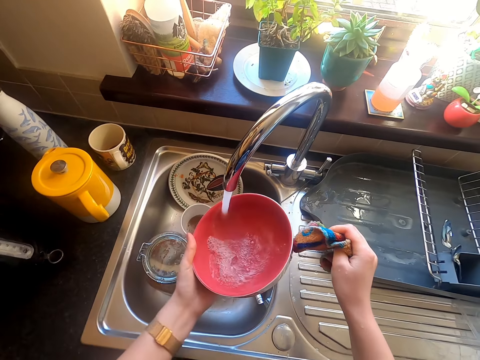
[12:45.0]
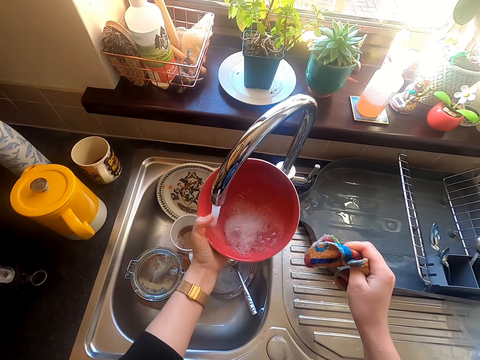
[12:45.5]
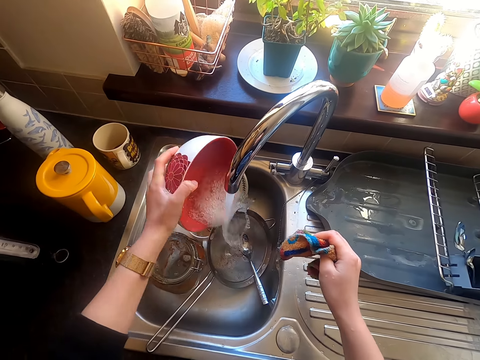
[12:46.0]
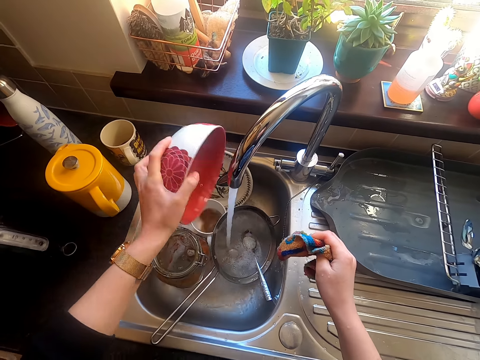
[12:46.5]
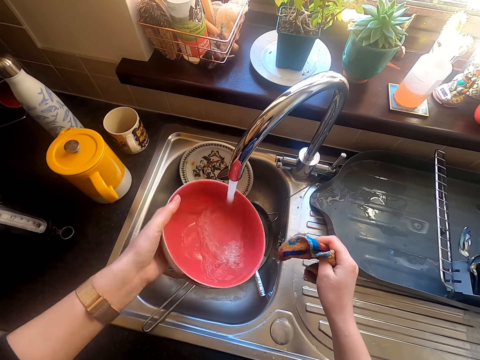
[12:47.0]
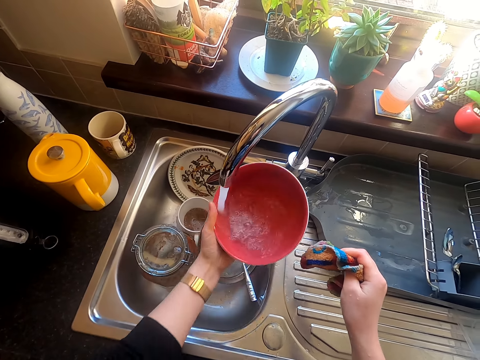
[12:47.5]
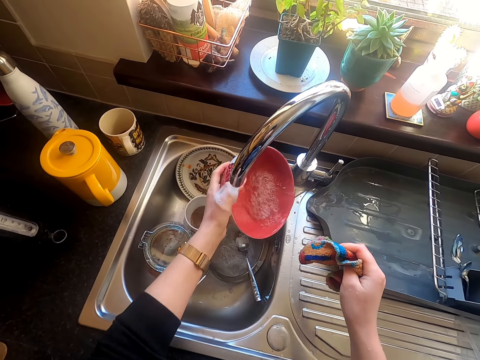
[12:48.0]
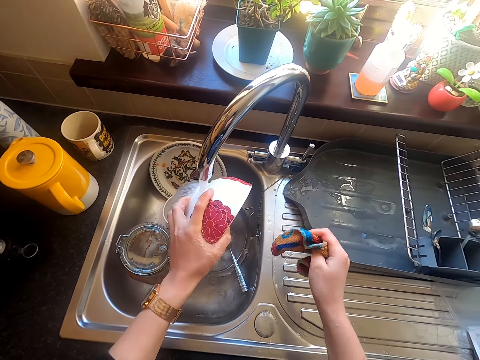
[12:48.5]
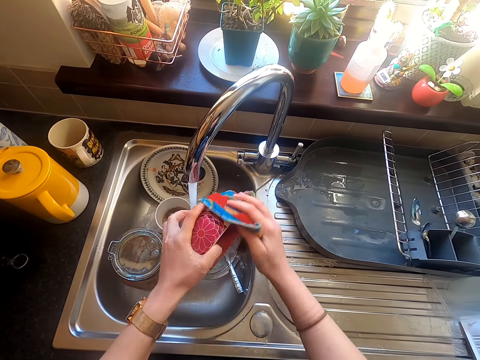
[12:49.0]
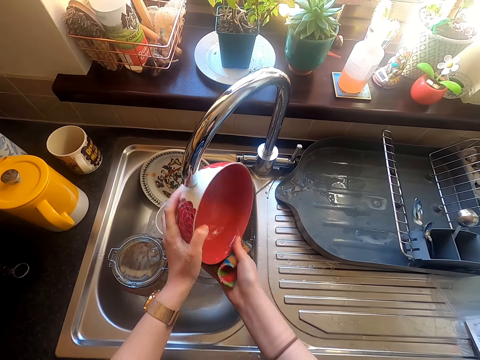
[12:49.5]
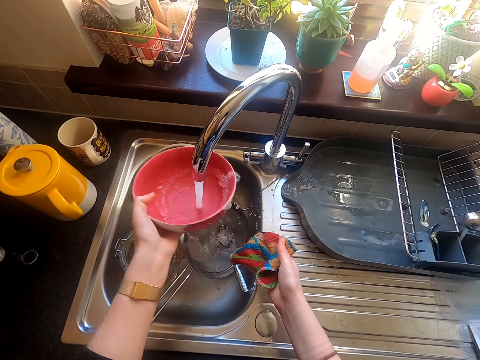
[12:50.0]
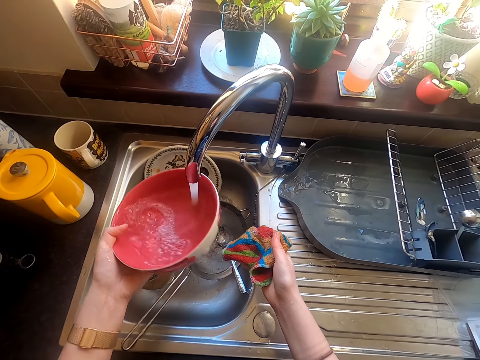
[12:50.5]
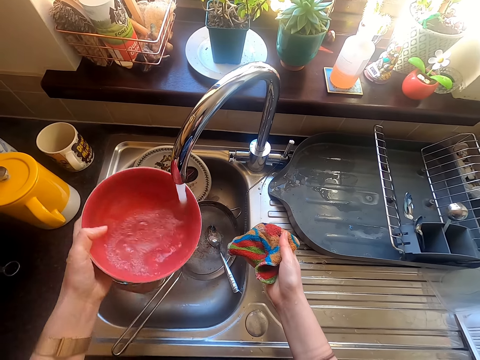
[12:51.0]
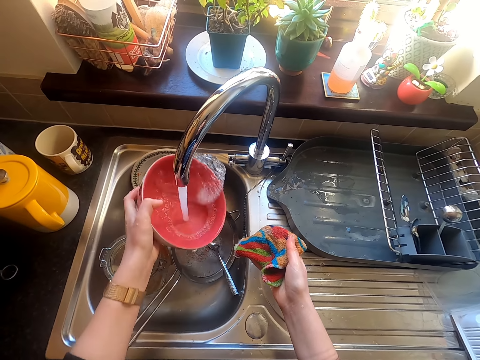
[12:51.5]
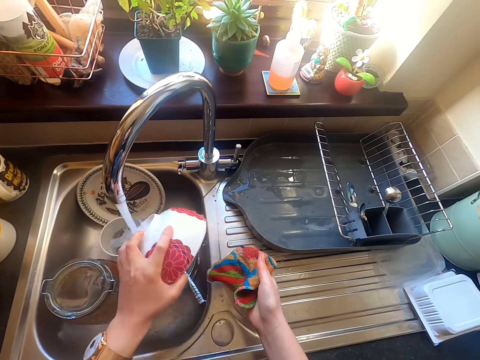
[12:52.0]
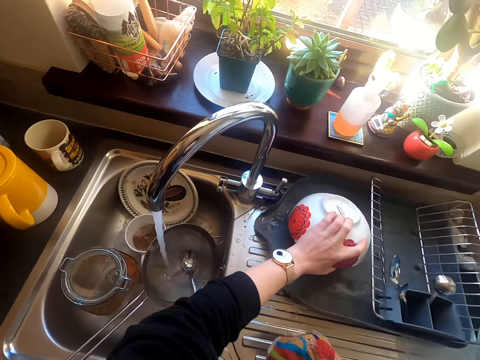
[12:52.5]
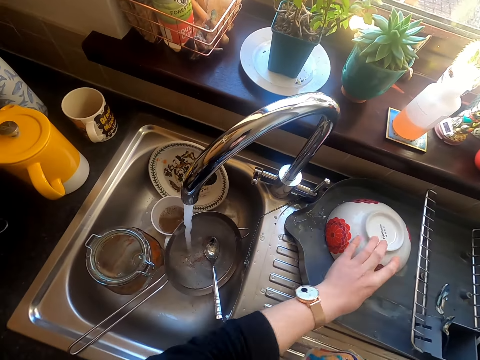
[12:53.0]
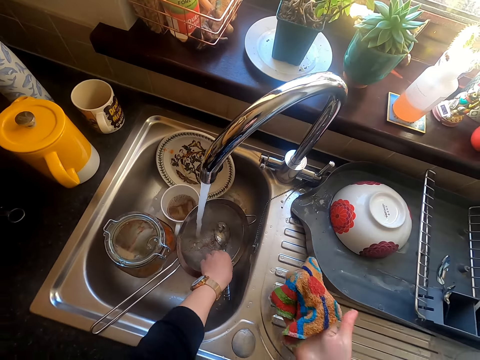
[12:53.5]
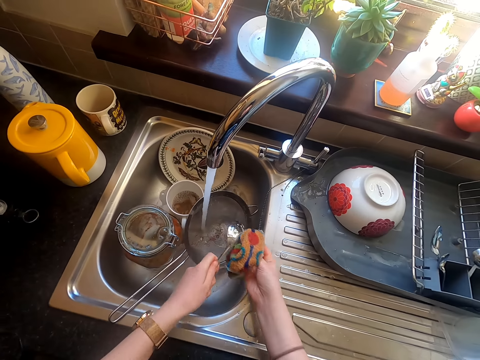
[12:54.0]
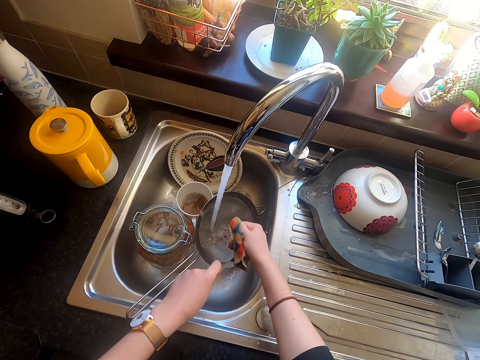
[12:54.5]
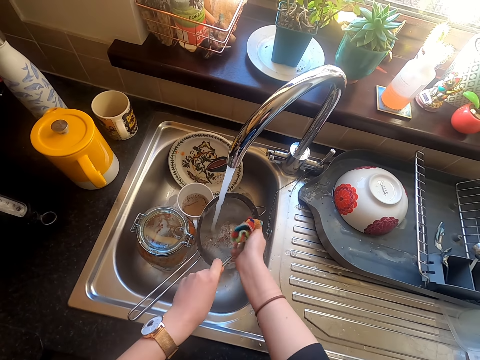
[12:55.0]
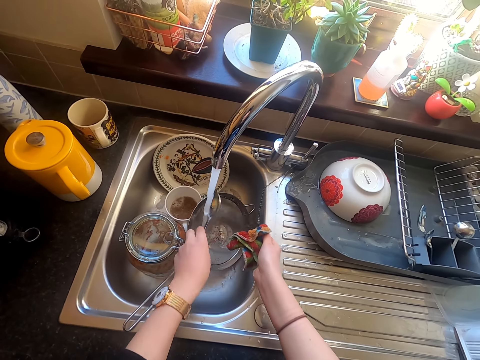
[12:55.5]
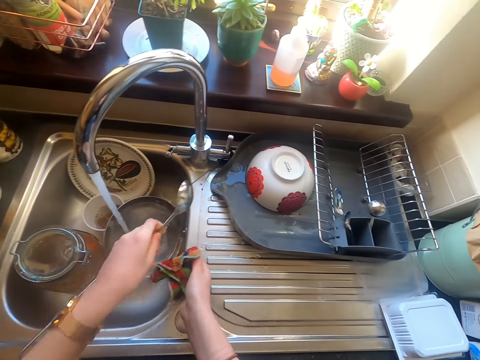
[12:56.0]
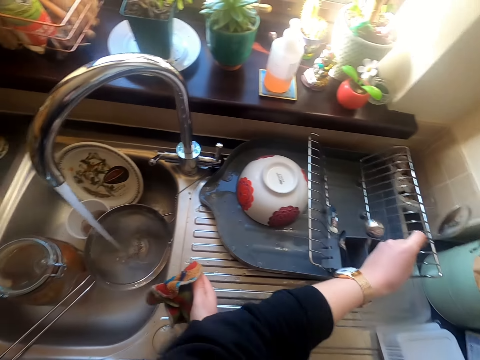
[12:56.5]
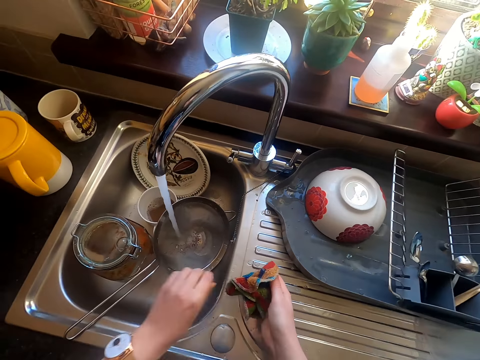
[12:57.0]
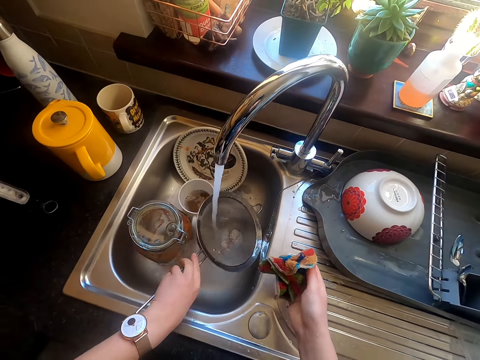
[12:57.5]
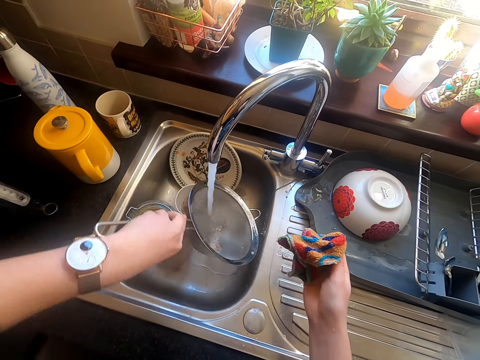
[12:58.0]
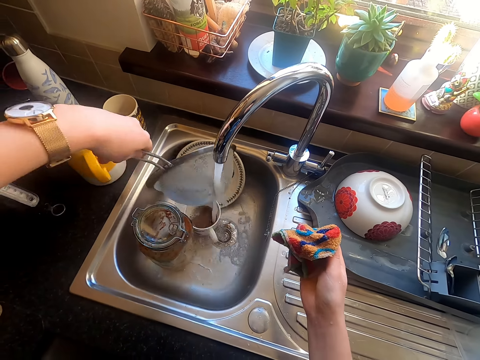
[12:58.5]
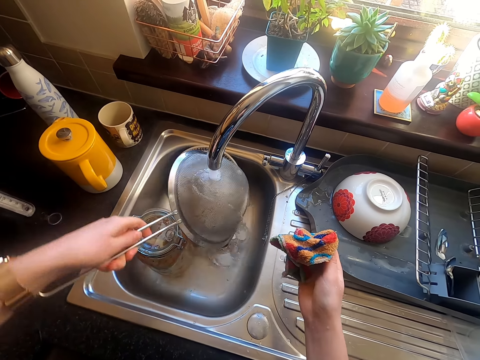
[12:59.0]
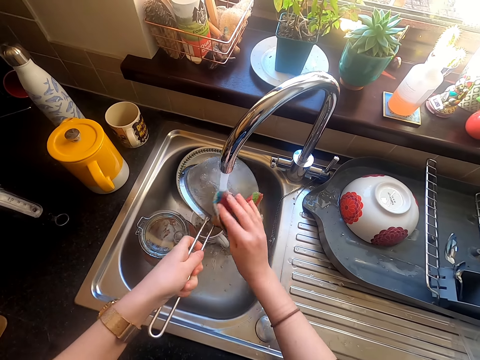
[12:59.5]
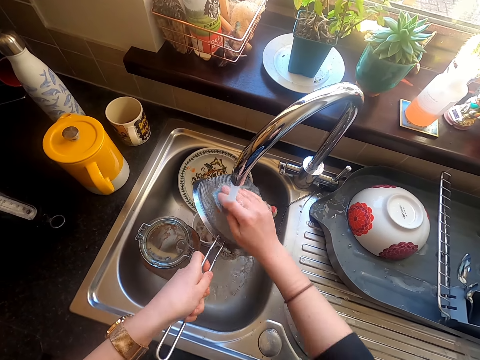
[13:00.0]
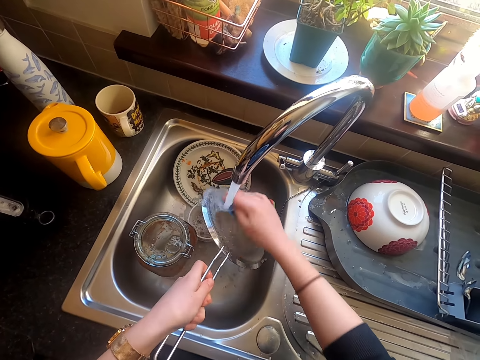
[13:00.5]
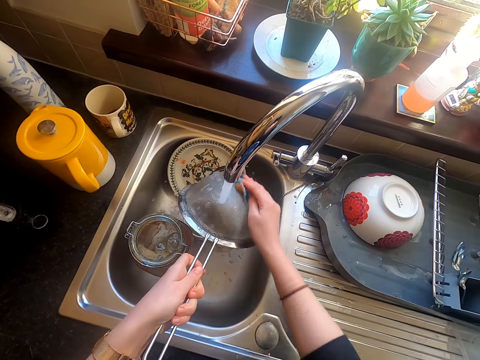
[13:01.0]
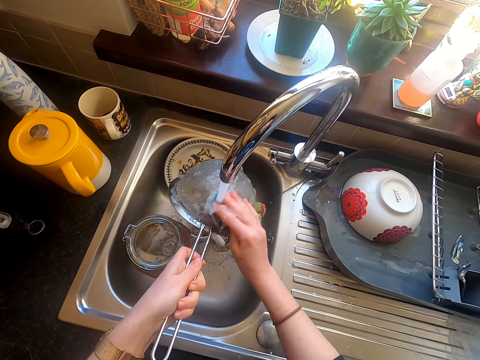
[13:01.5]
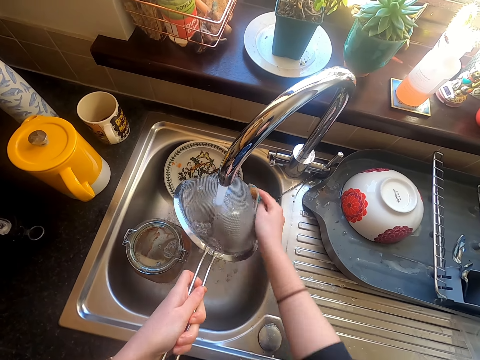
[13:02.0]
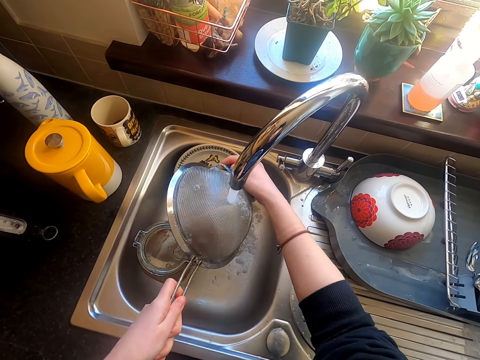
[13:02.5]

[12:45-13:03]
The camera wearer rinses the bowl in the tap. They wash the bowl in the tap. They place the bowl in a utensil rack. They wash the spoon in the sink. They place the spoon on the utensil rack. They wash the sieve in the sink with a washing towel.

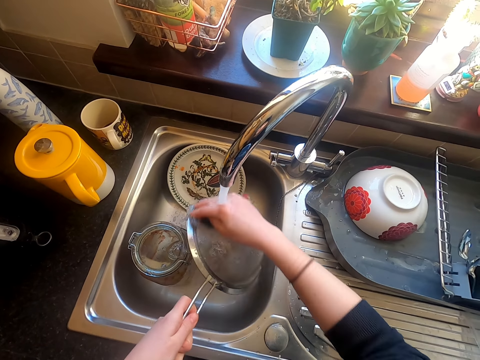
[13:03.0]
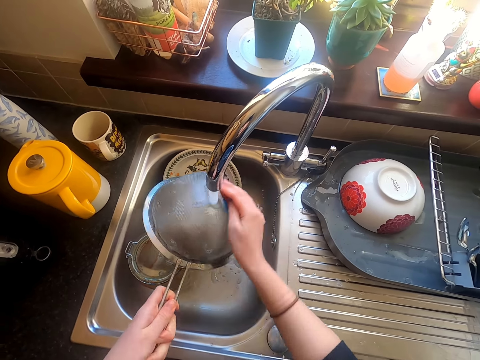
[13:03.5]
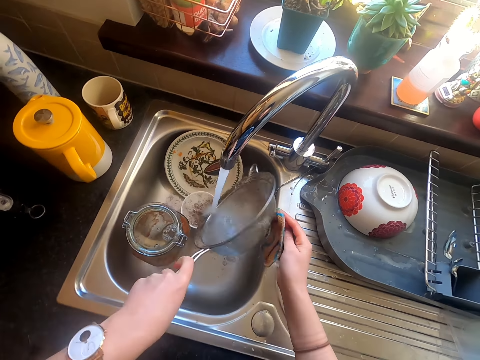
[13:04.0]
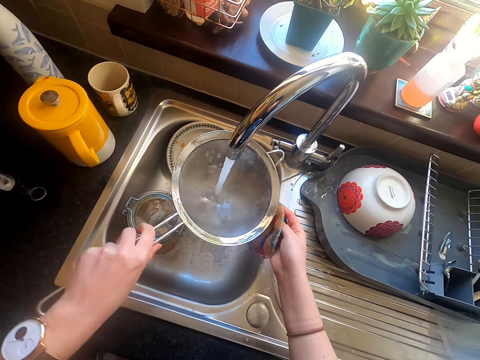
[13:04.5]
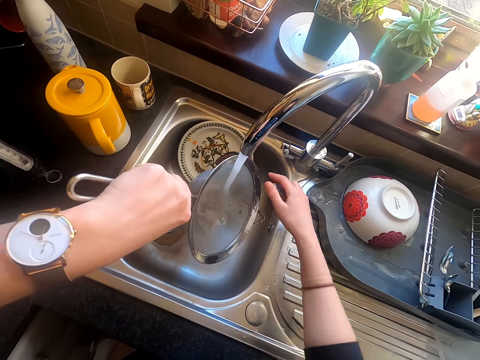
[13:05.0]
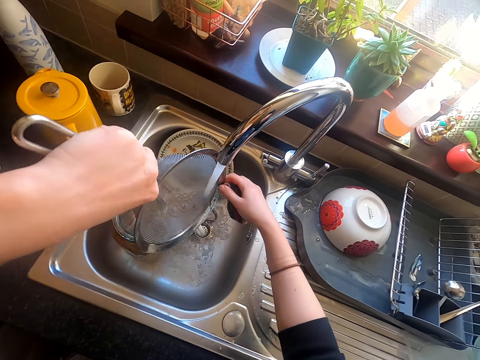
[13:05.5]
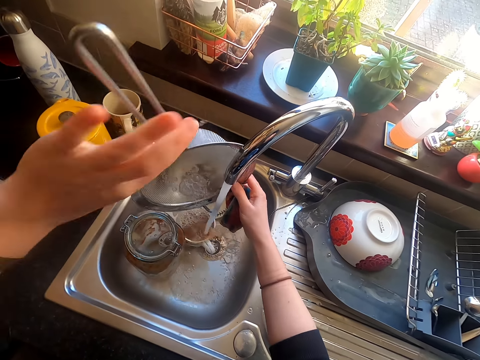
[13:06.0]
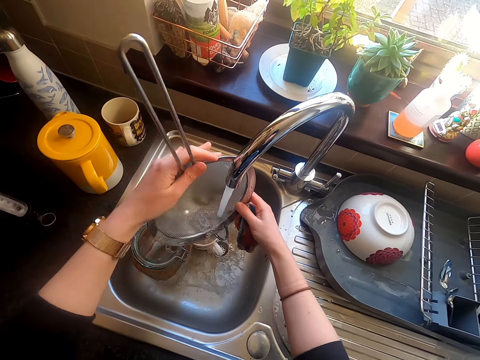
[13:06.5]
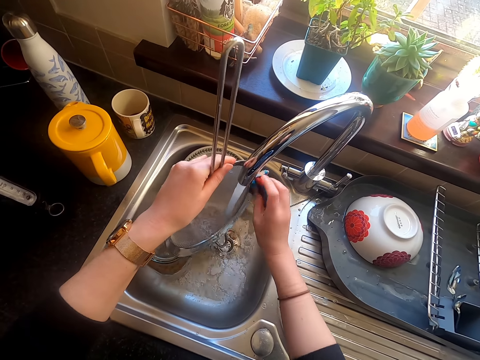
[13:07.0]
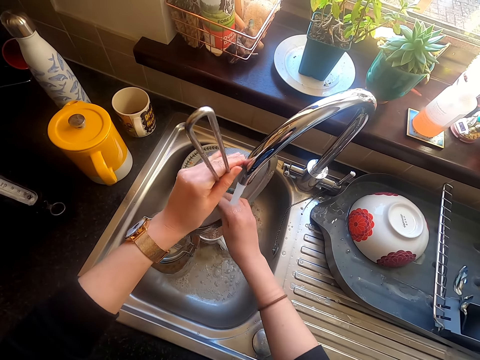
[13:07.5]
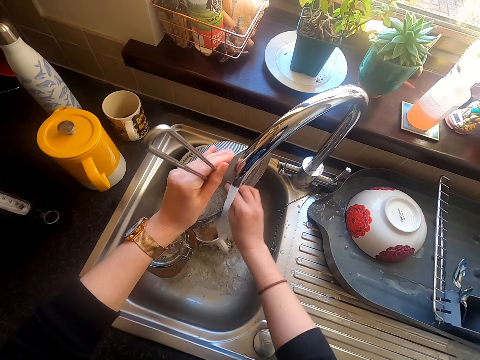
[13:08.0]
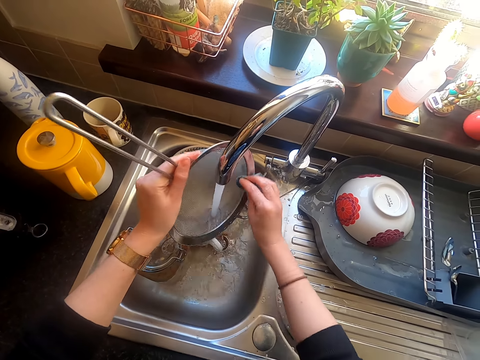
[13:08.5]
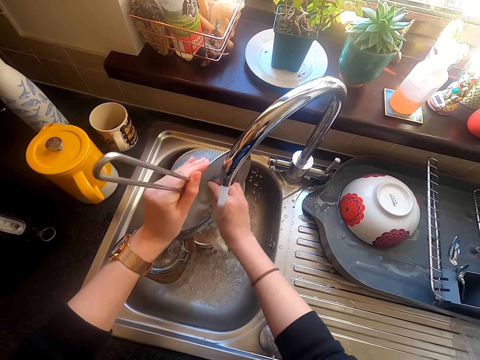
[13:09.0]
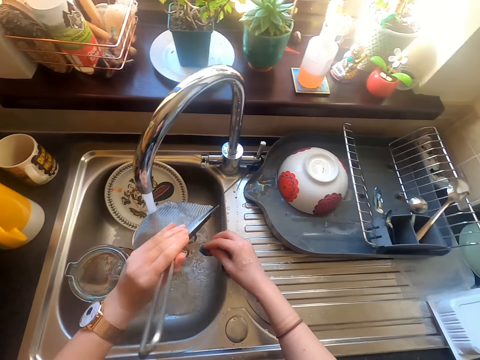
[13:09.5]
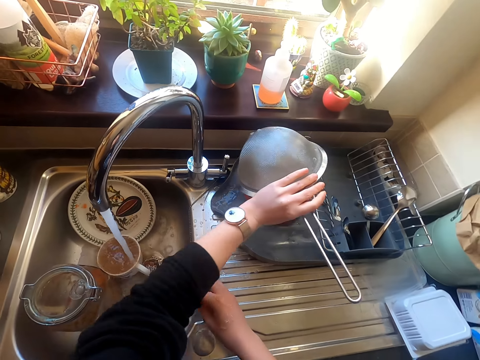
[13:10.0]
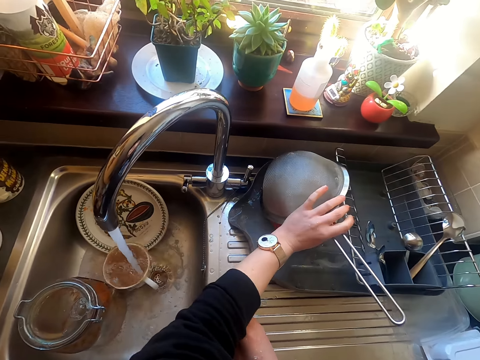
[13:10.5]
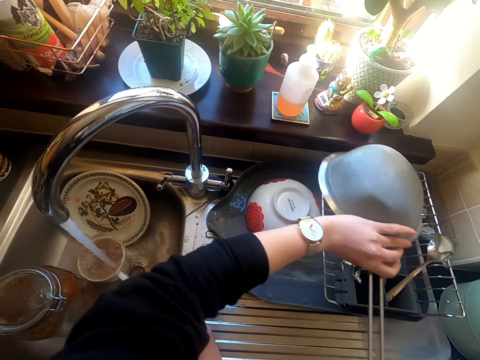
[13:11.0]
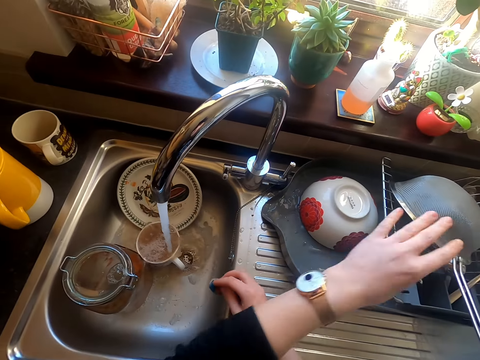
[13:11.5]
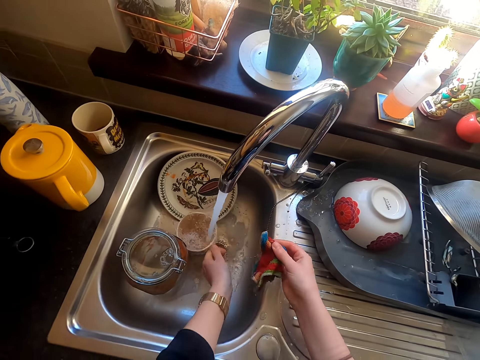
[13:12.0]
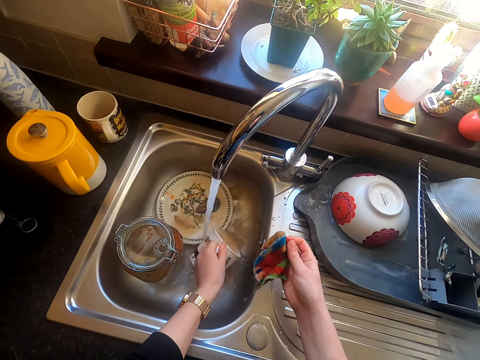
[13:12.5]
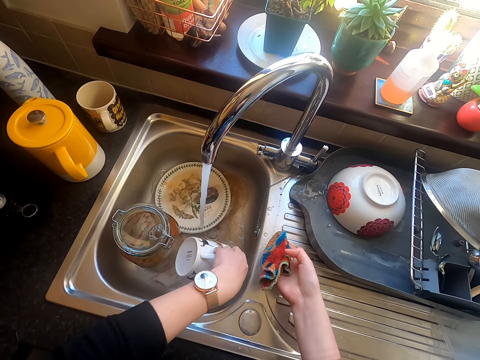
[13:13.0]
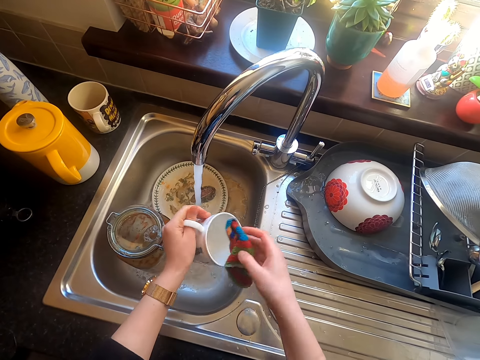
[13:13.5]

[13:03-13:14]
The camera wearer places the sieve in a utensil rack. They pick up a cup in the sink. They wash the mug in the sink.
